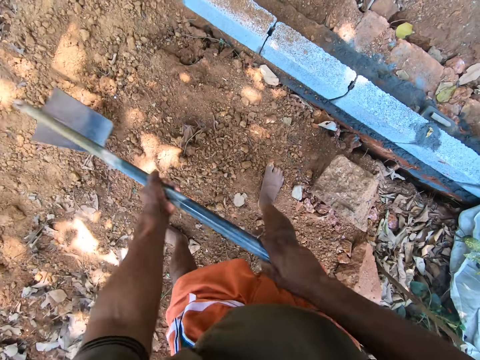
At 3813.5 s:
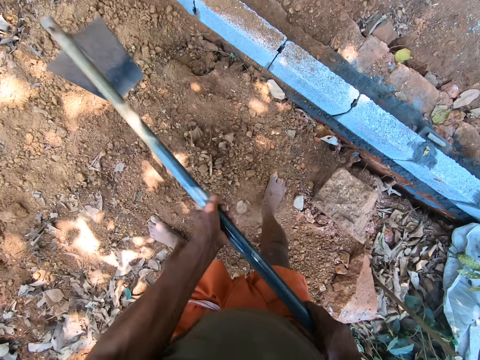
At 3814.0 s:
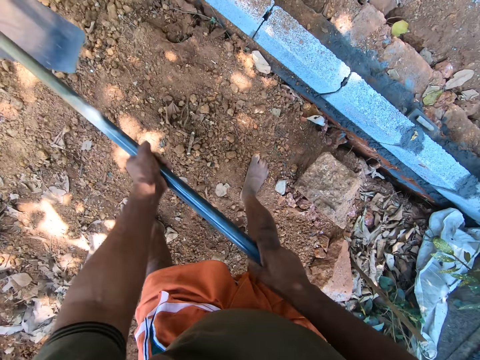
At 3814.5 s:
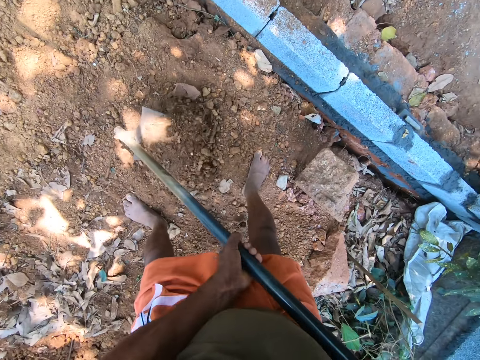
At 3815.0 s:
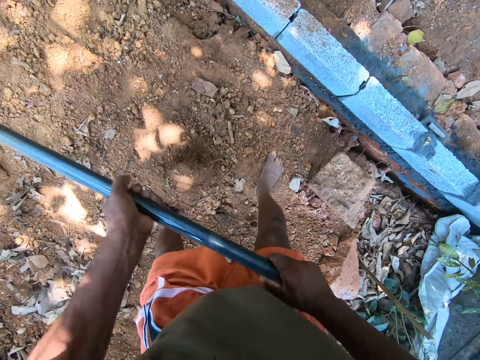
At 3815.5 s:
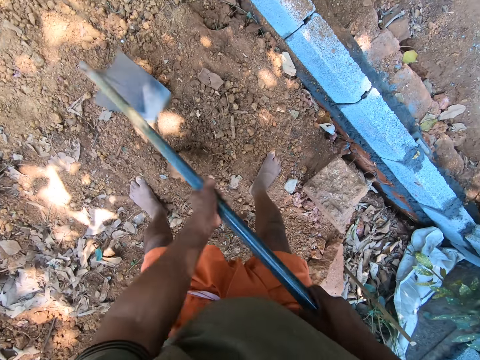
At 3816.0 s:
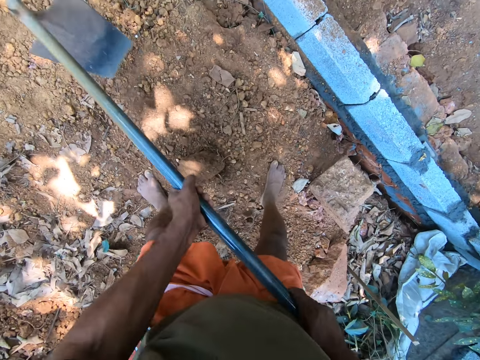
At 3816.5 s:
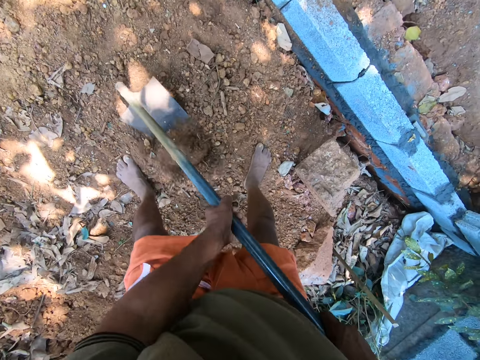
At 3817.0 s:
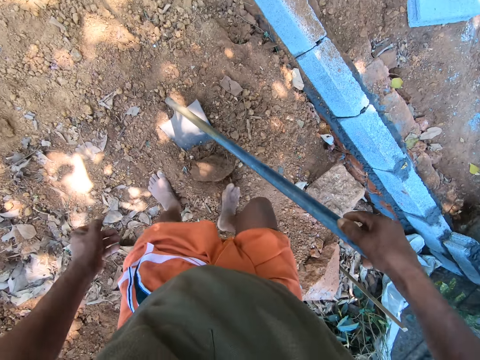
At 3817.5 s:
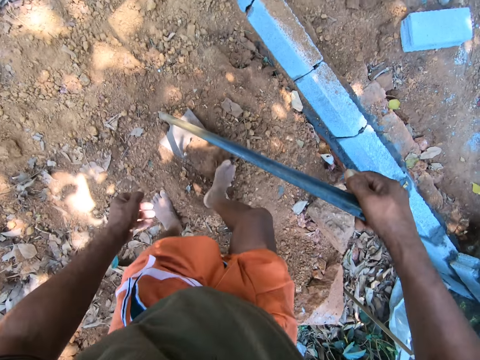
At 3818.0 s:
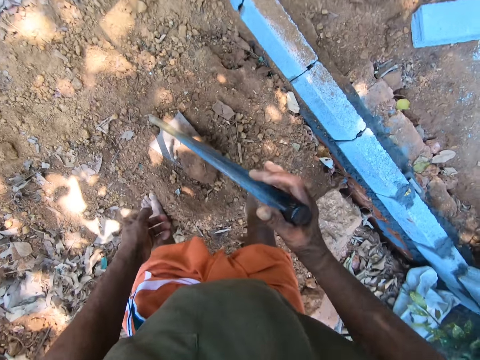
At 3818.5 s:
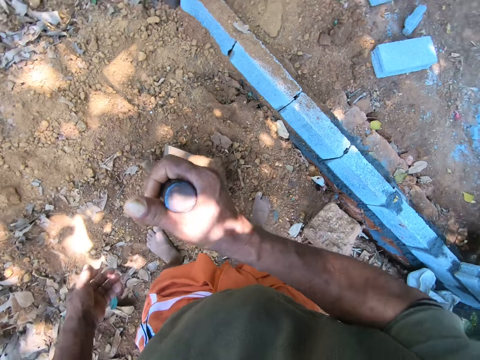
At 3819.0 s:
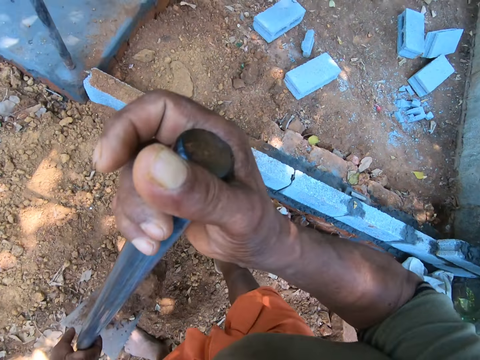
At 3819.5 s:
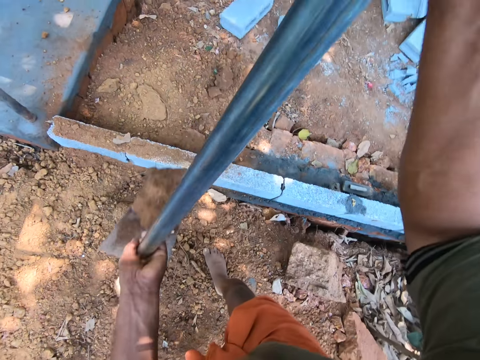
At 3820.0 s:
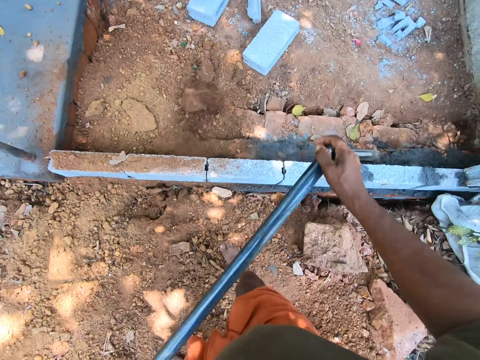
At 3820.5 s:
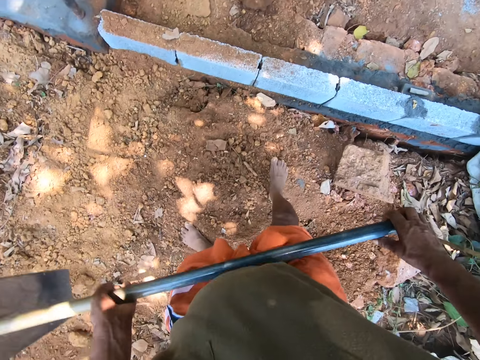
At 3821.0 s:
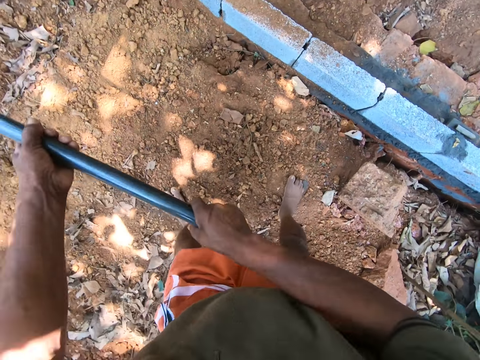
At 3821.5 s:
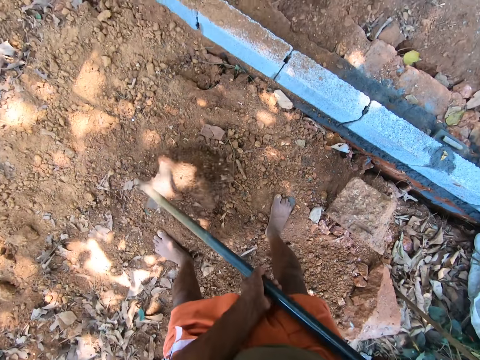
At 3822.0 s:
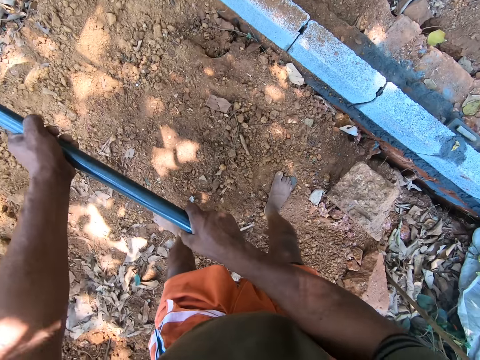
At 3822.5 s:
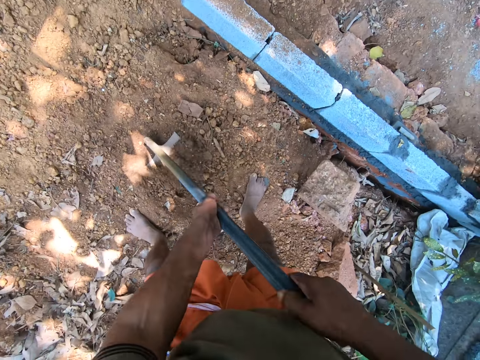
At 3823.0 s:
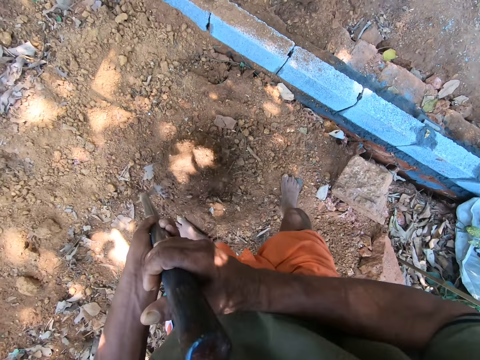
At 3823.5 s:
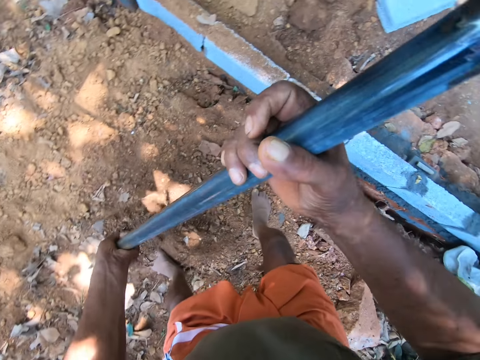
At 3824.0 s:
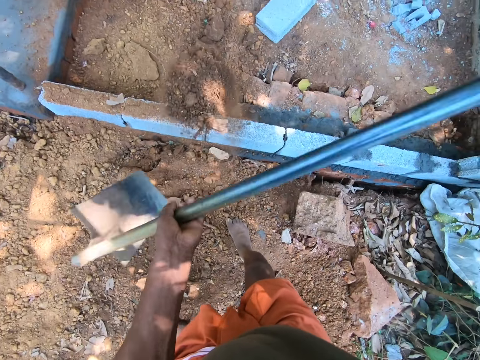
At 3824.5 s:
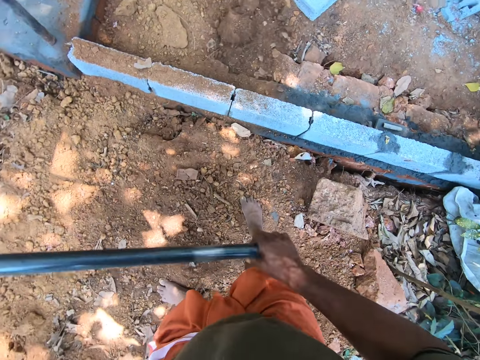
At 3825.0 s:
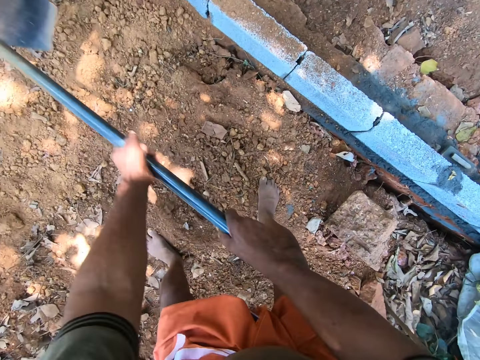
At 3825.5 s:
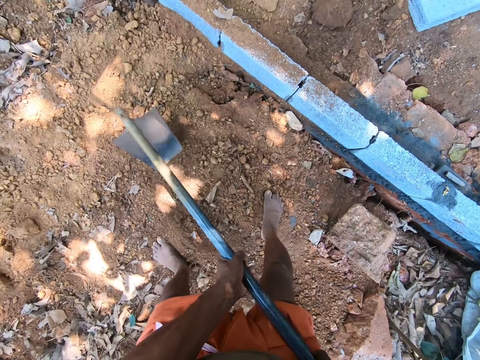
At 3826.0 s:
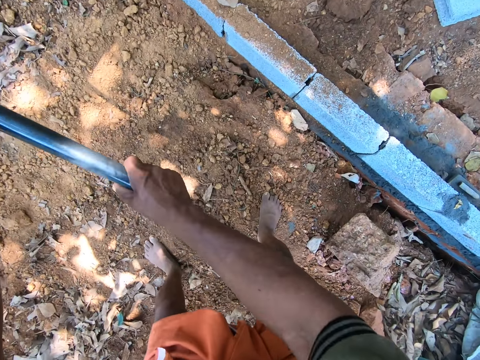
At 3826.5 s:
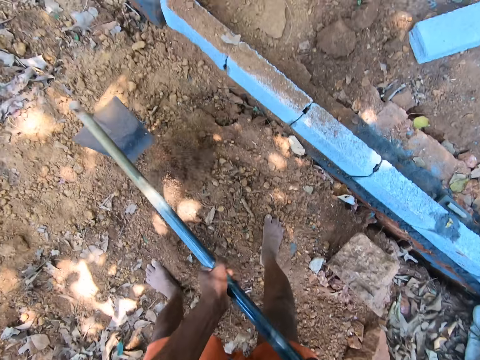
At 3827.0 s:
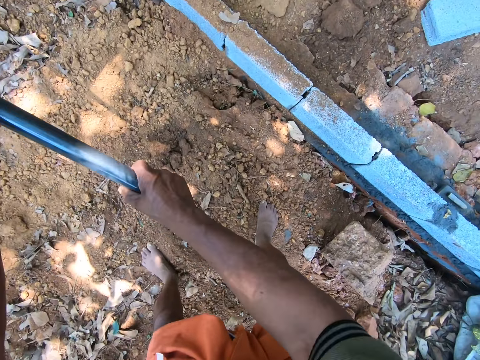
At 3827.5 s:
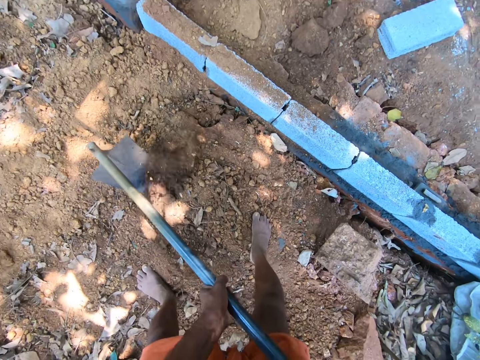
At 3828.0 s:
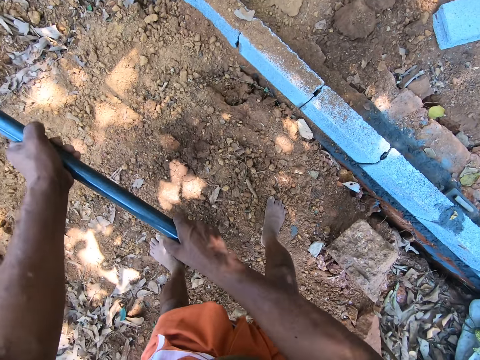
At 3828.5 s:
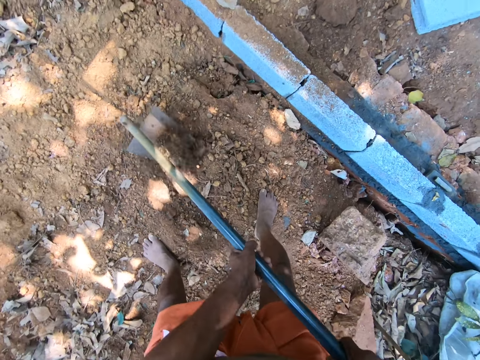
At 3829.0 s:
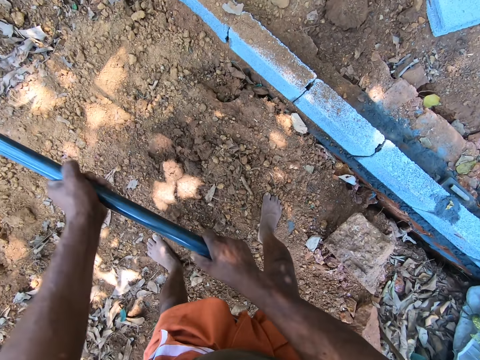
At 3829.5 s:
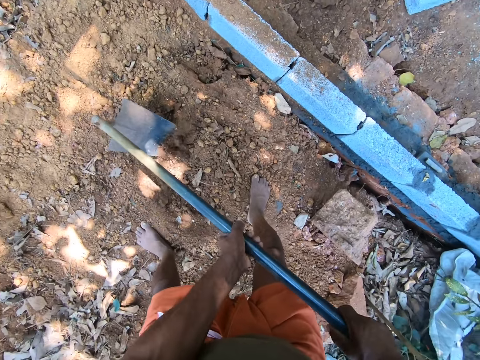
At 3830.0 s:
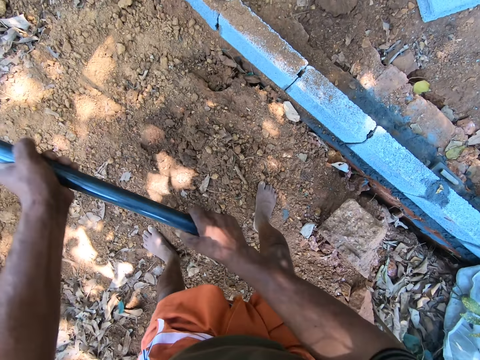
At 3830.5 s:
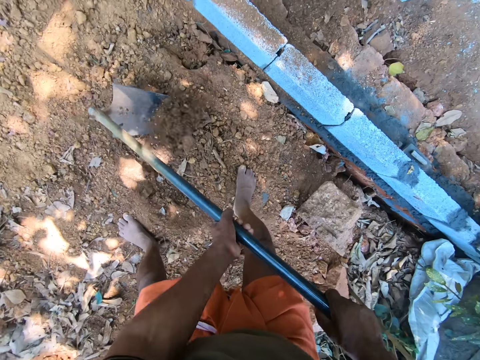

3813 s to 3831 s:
The camera wearer packs sand from the ground with the hoe in both hands. They dig with the hoe. They collect the sand with the hoe. They pour the sand on the ground with the hoe in both hands. They pack the sand from the ground with the hoe in both hands. They pour the sand on the ground with the hoe in both hands. They pack the sand from the ground with the hoe in both hands. They dig with the hoe.

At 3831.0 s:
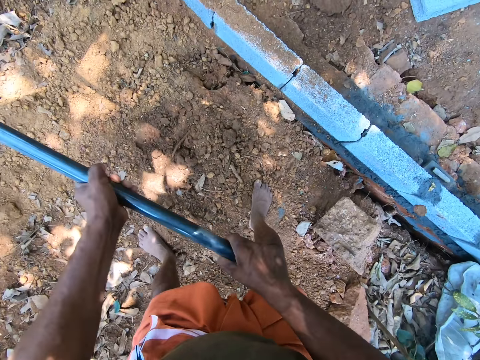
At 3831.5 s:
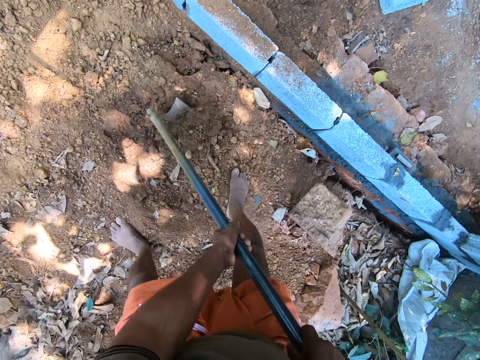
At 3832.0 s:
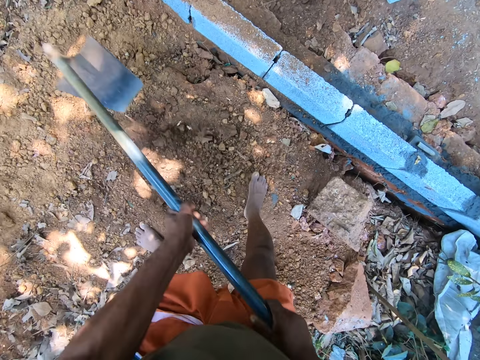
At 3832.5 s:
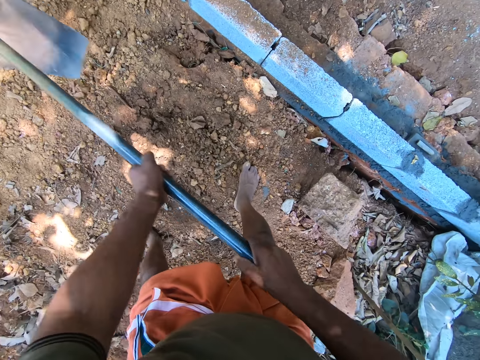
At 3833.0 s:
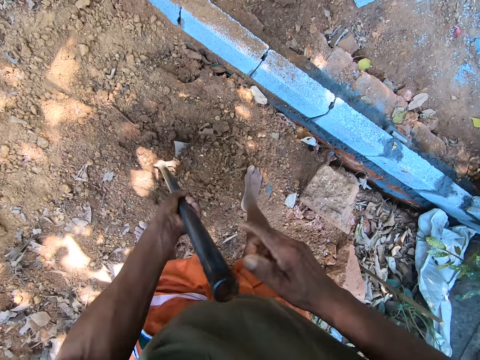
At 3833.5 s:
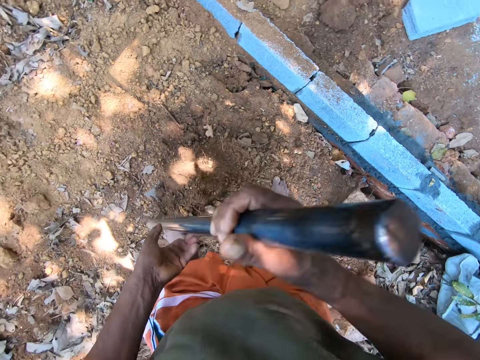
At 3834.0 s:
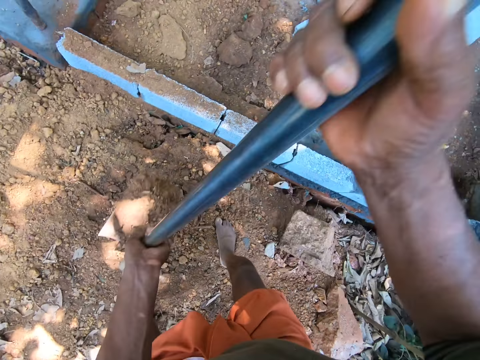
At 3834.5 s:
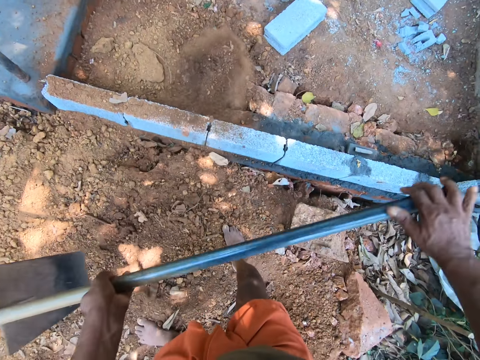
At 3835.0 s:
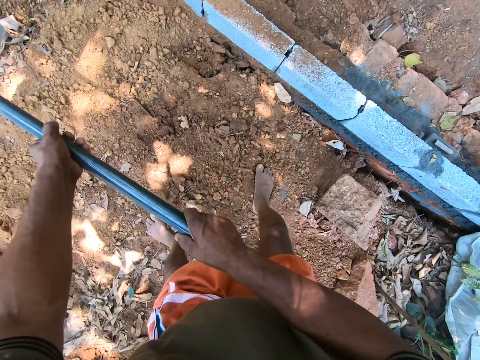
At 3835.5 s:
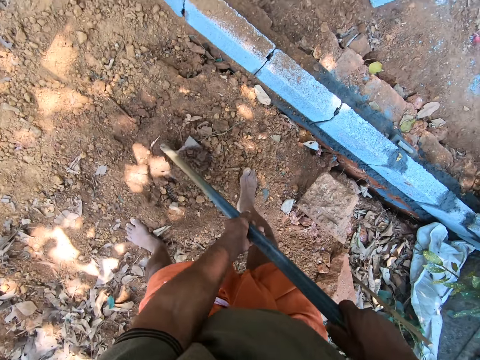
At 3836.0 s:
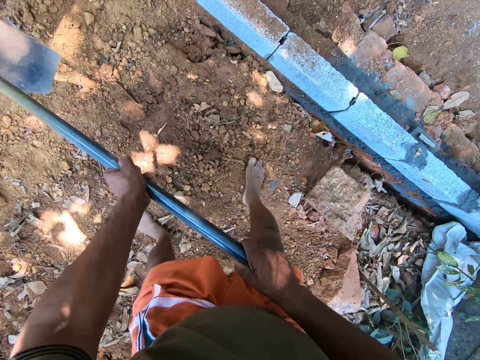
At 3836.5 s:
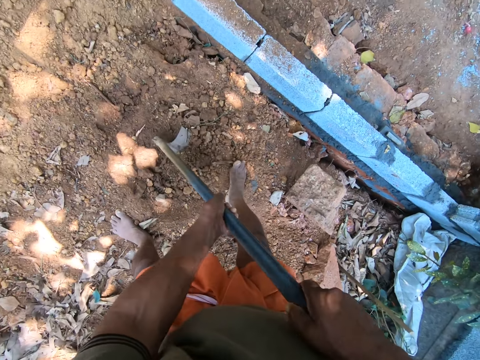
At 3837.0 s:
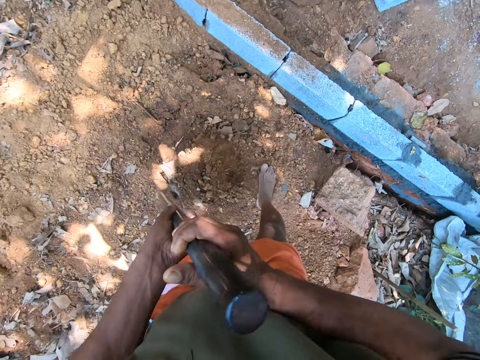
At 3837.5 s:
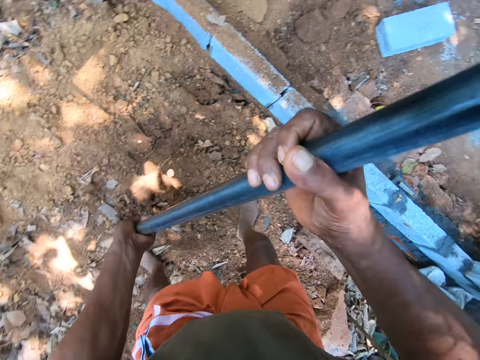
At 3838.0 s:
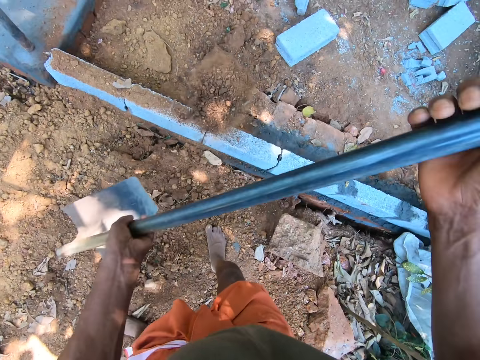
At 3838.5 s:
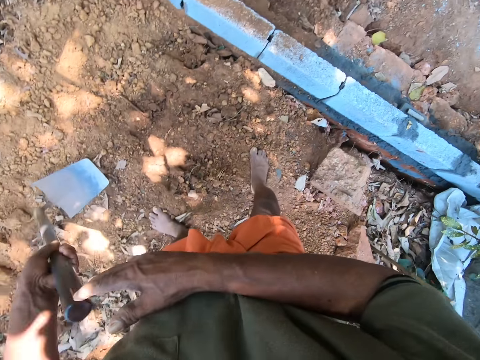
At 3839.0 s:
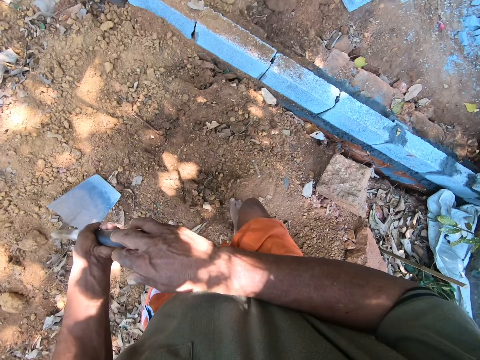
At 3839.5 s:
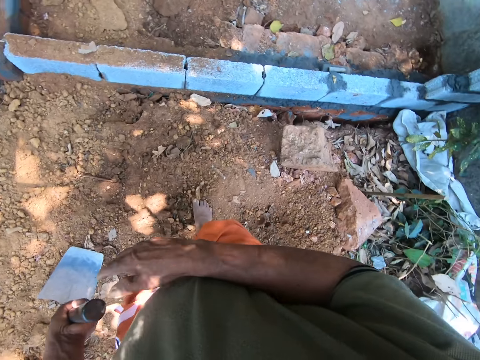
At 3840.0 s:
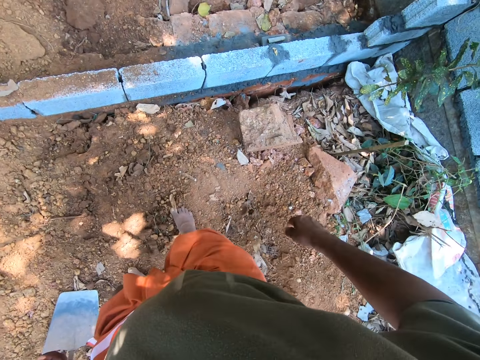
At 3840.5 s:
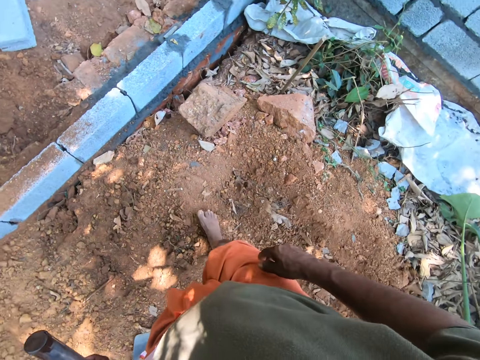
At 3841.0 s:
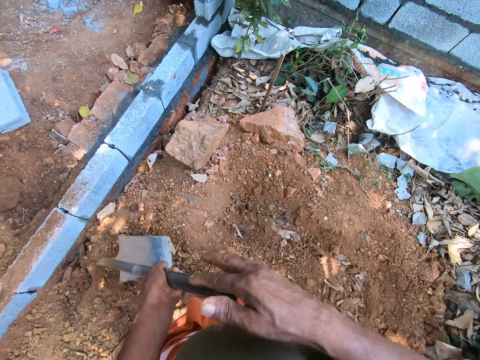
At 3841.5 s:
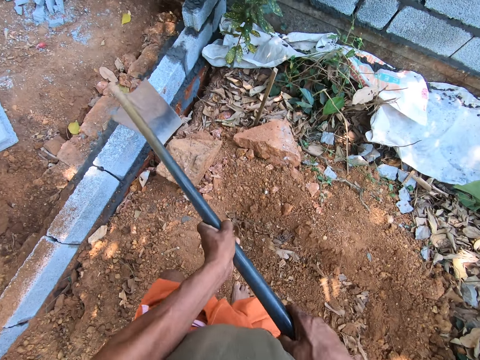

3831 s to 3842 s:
The camera wearer pours the sand on the ground with the hoe in both hands. They pack sand from the ground with the hoe in both hands. They pour the sand on the ground with the hoe in both hands. They drop the hoe on the ground with both hands.
